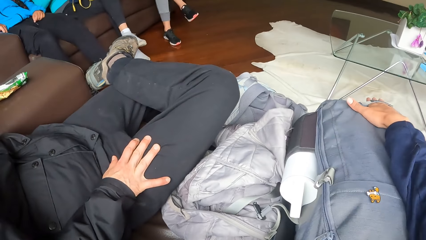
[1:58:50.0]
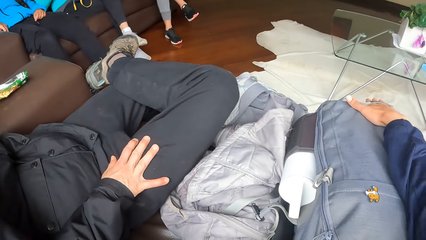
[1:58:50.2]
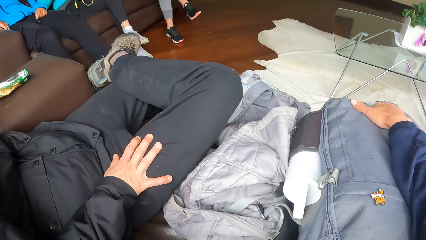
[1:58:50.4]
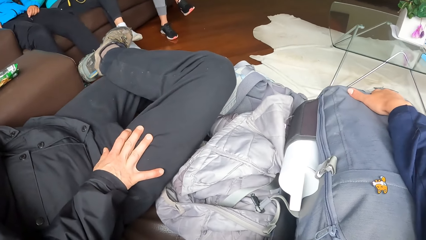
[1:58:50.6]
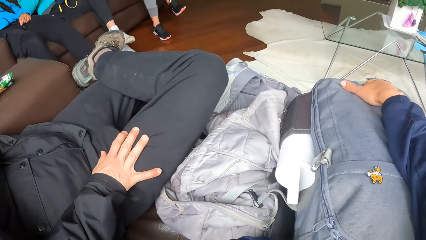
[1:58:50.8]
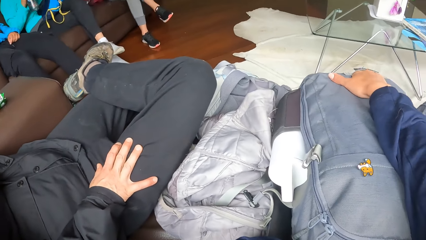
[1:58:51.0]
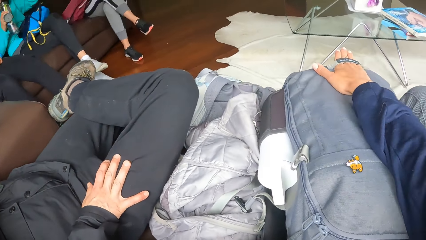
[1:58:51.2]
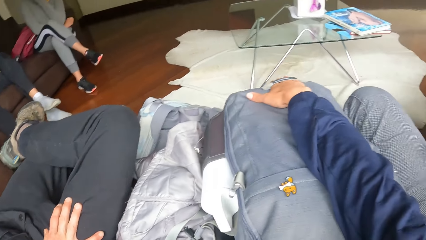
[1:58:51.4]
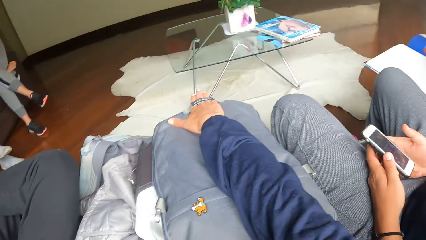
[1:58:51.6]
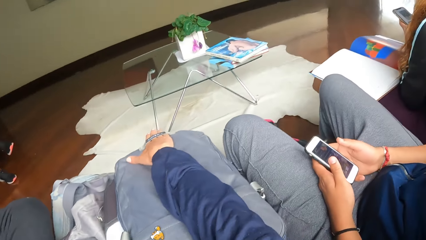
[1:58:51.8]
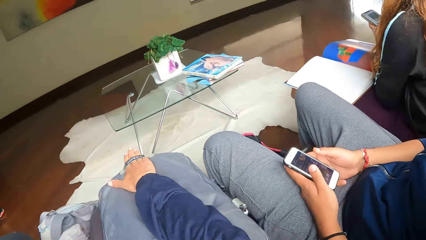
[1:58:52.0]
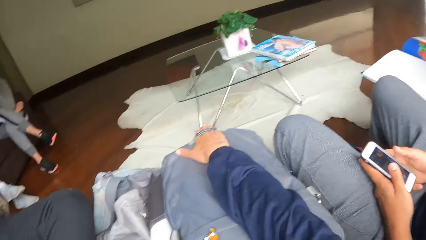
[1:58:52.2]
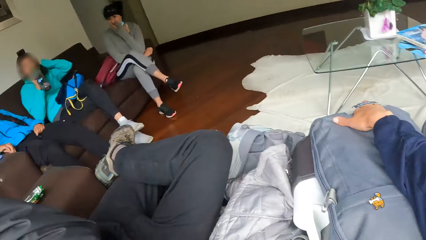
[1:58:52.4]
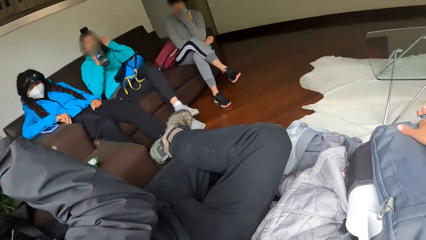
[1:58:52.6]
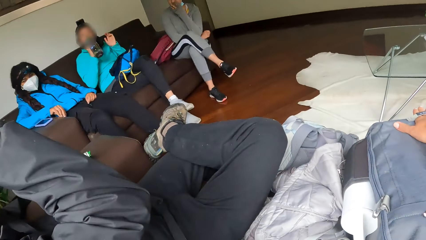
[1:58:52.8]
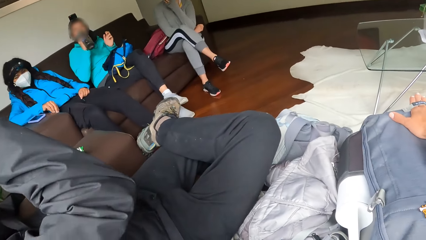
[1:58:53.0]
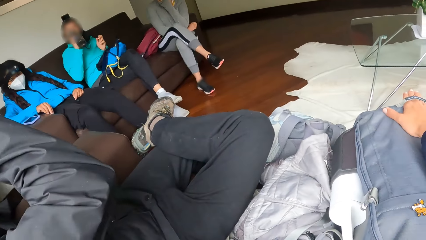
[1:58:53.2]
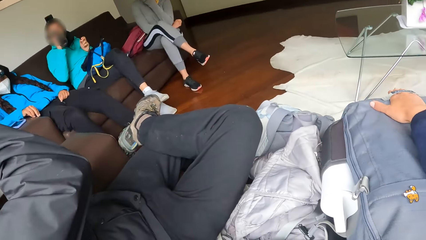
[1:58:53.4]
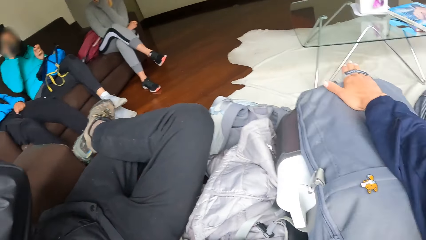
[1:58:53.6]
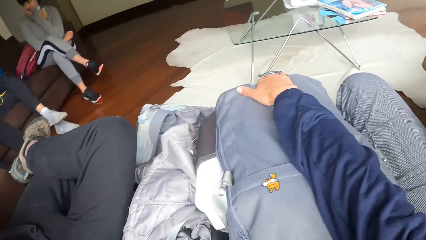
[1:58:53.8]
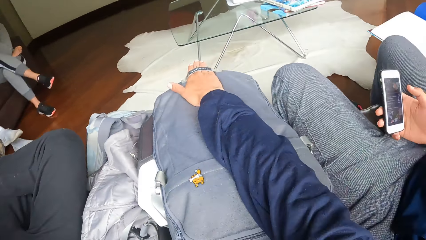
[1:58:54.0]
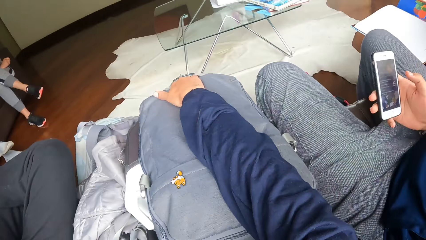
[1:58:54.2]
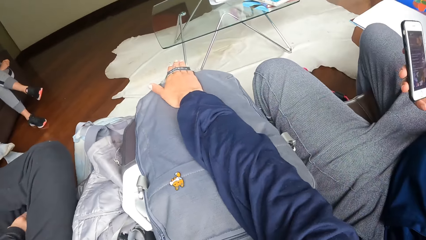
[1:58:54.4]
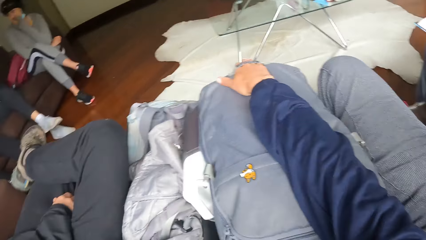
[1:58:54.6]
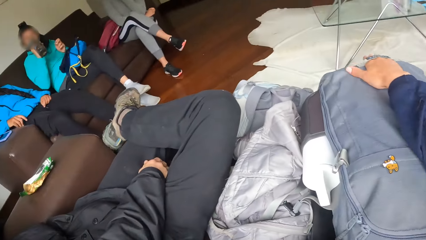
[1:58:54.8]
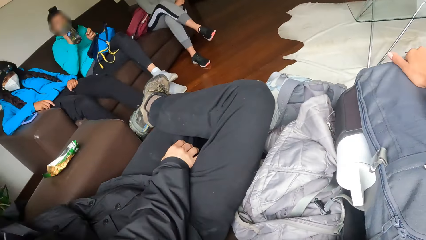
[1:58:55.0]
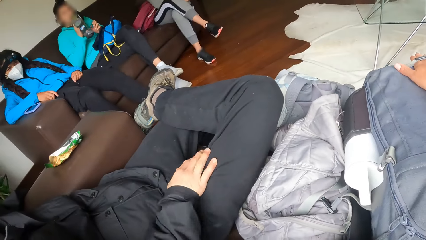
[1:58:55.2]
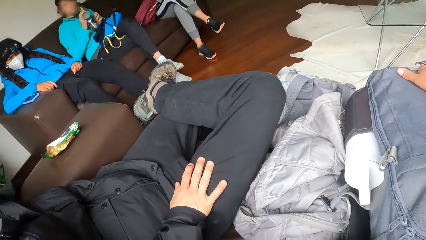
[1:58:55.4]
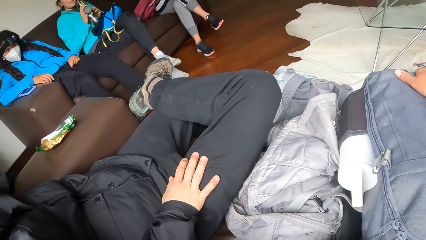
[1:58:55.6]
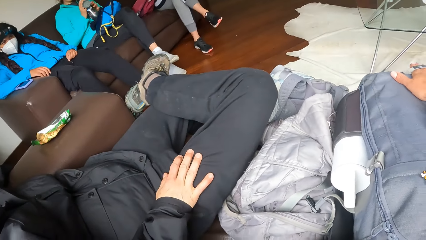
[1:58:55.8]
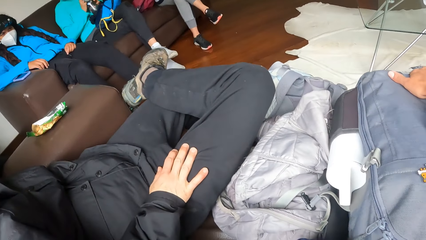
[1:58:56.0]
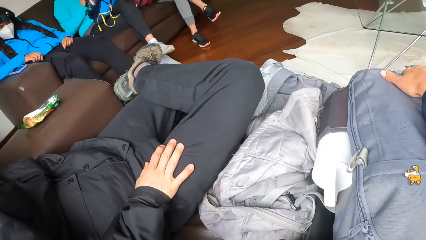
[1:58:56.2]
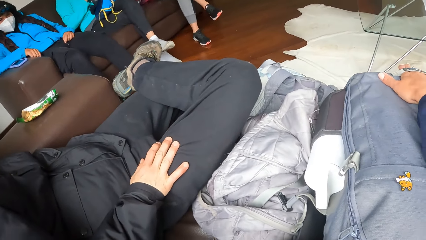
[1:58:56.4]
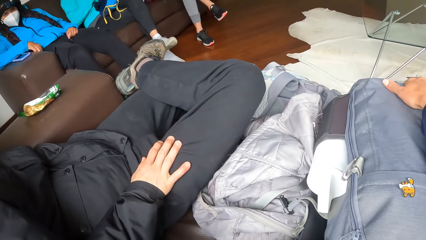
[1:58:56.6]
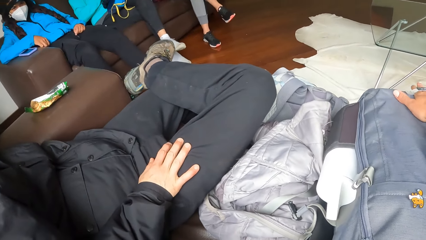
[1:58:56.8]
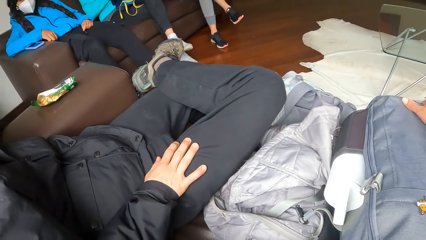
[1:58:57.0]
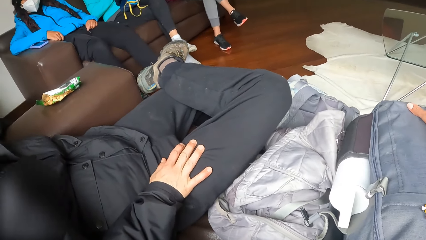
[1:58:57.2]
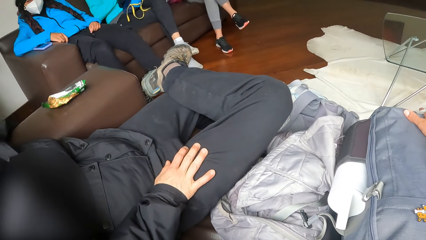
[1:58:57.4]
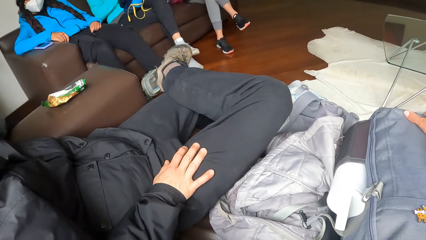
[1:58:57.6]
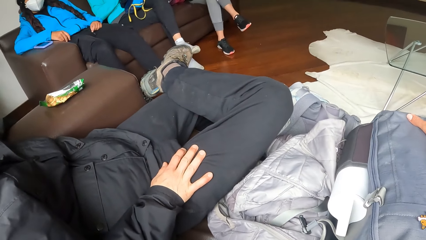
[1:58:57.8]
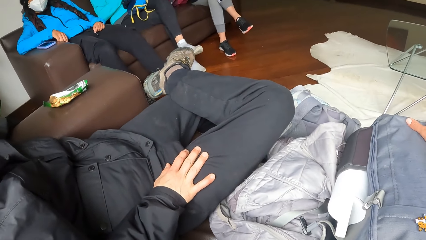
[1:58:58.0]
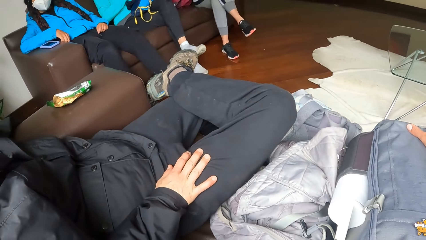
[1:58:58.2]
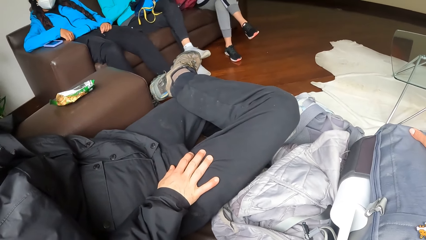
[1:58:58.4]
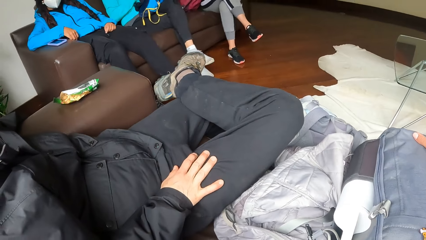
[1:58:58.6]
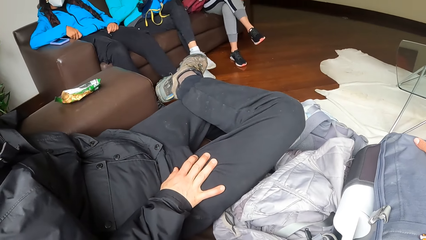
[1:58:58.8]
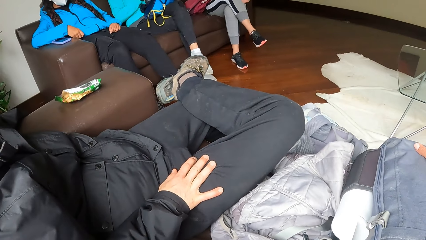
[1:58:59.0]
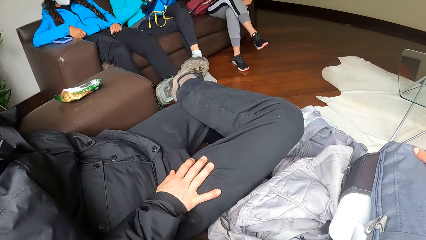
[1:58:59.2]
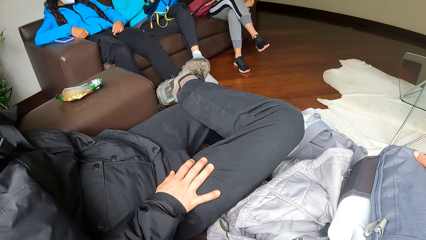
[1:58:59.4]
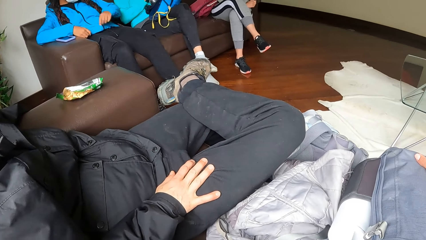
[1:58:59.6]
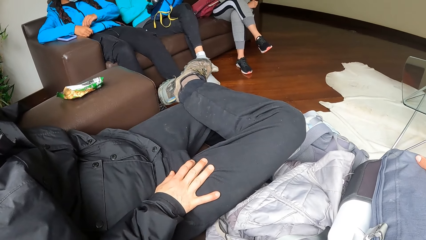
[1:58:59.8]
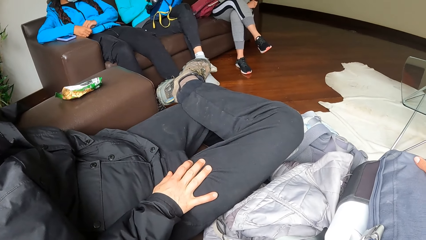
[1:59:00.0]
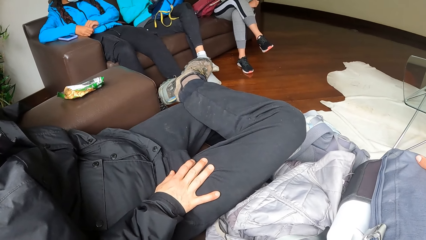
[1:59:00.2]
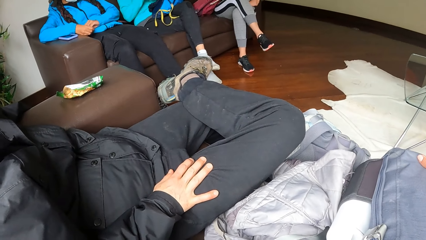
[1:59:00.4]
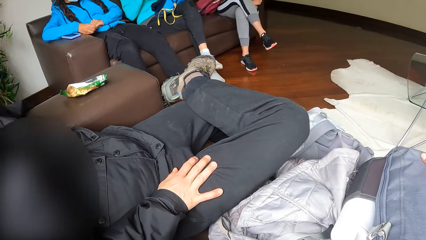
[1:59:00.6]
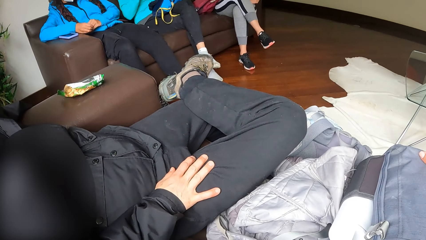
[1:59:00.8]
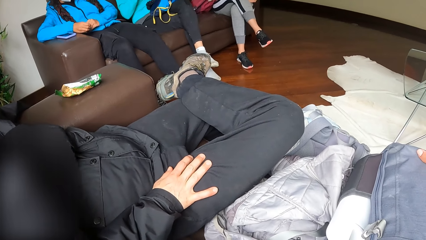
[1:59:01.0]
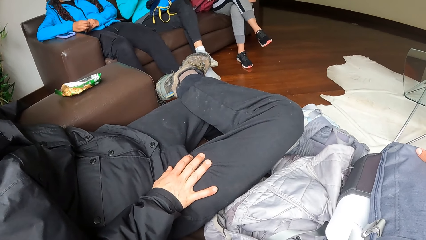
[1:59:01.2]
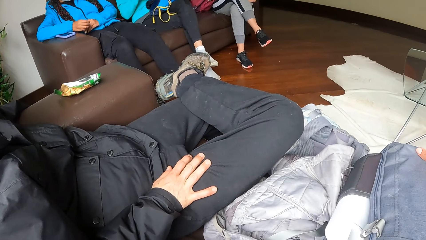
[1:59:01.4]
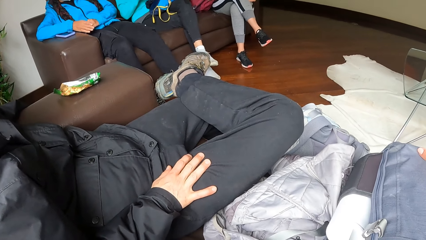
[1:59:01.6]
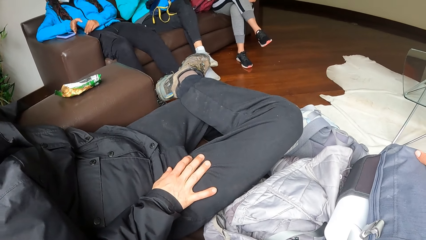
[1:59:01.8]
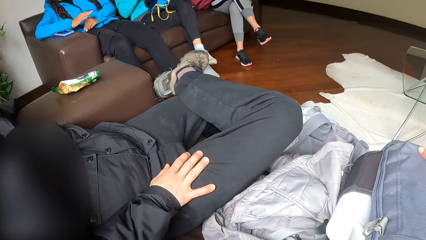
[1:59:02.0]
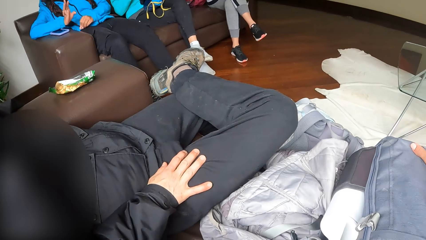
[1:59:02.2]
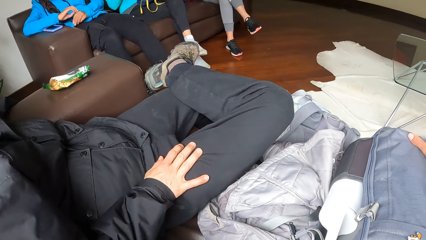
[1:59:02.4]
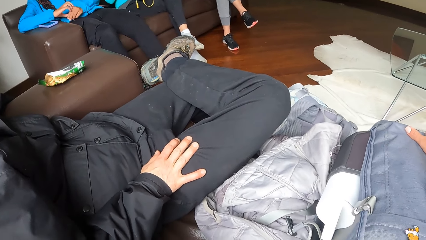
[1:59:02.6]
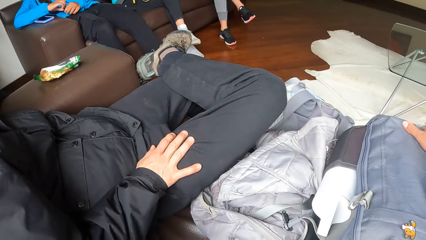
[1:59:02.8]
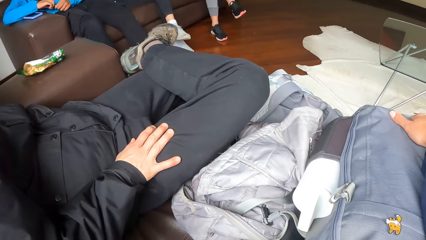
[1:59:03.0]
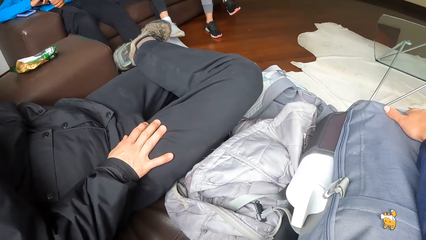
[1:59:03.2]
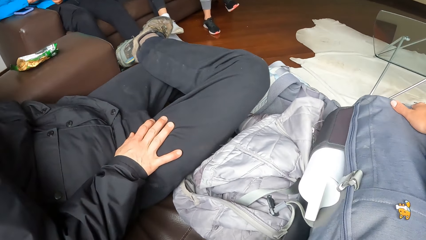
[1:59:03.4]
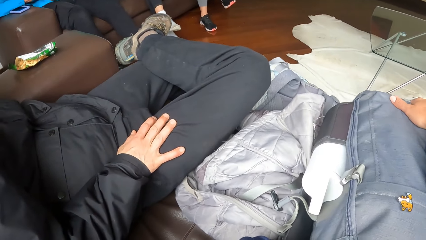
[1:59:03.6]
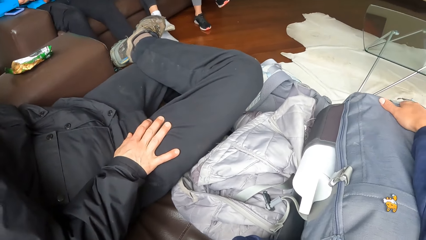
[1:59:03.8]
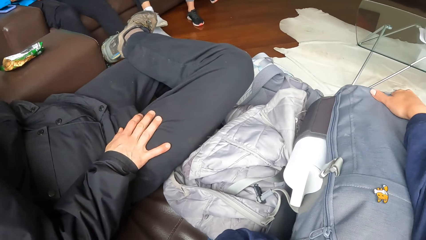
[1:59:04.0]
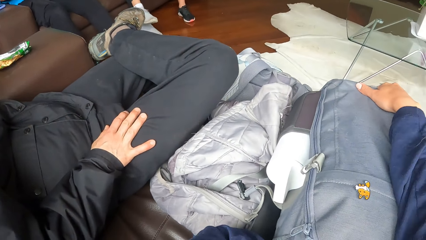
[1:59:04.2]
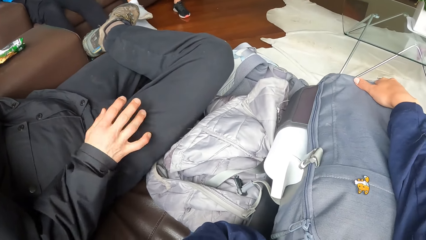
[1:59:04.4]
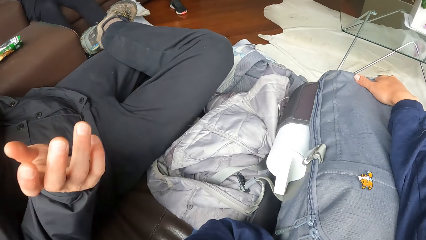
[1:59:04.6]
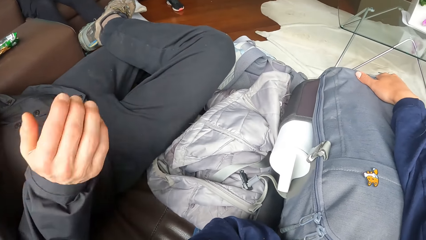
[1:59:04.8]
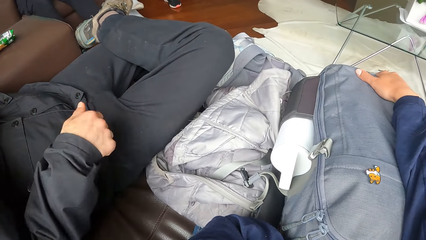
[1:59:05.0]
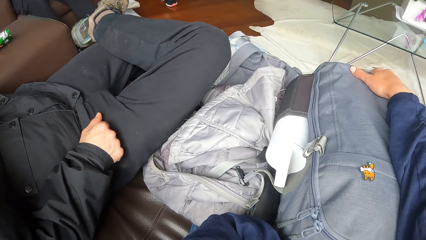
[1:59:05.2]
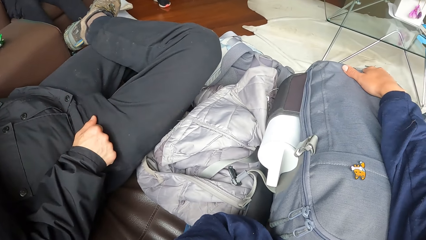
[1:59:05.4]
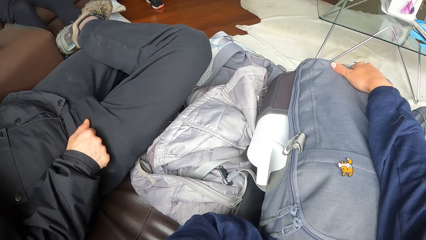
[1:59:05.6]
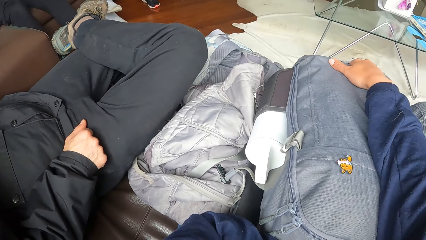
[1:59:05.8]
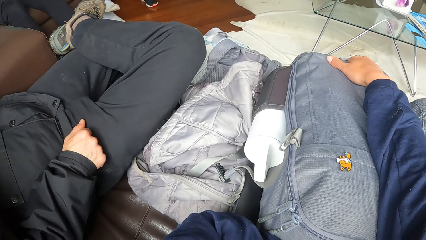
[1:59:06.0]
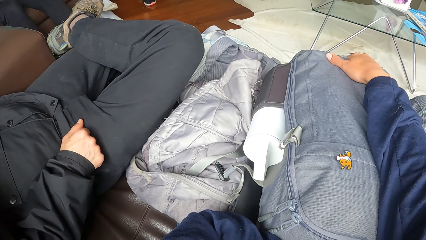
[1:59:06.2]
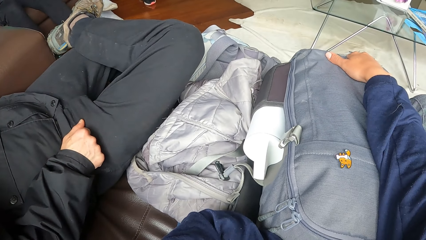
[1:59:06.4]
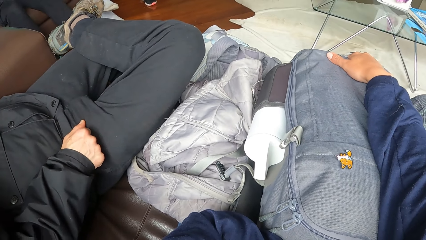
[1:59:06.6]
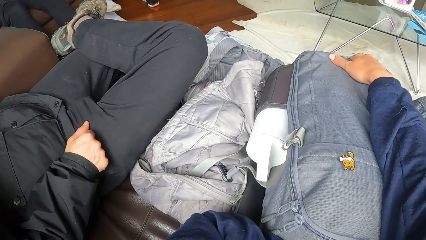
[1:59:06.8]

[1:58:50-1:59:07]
The woman drinks from a bottle of water in her right hand.
